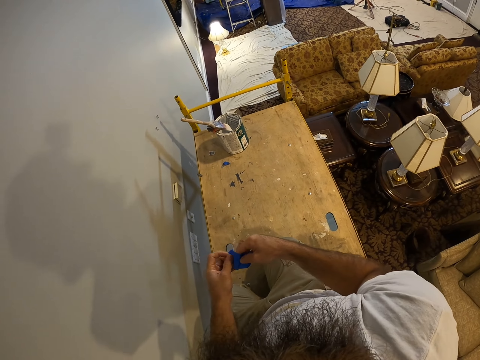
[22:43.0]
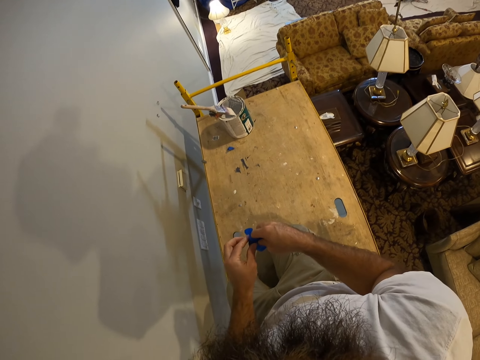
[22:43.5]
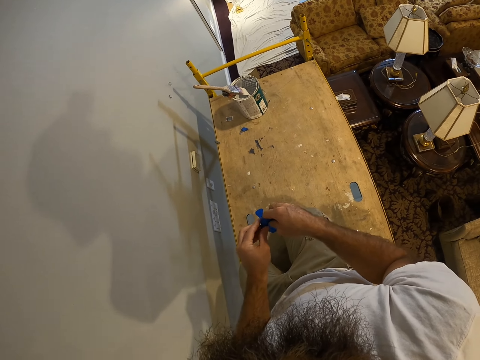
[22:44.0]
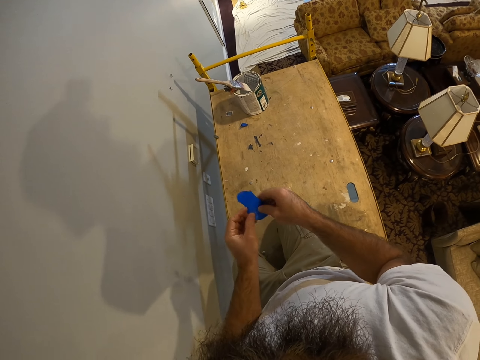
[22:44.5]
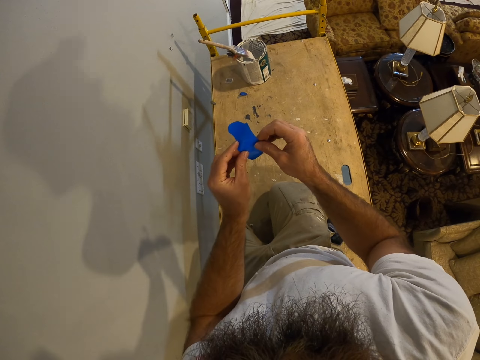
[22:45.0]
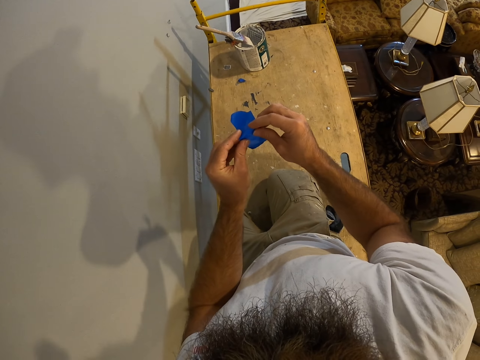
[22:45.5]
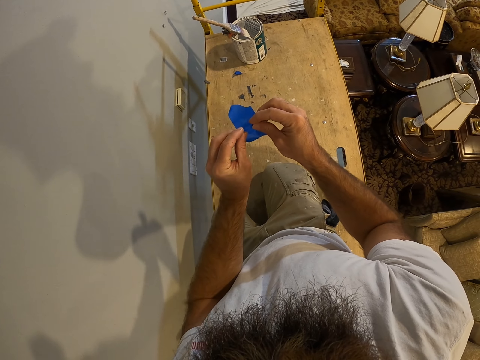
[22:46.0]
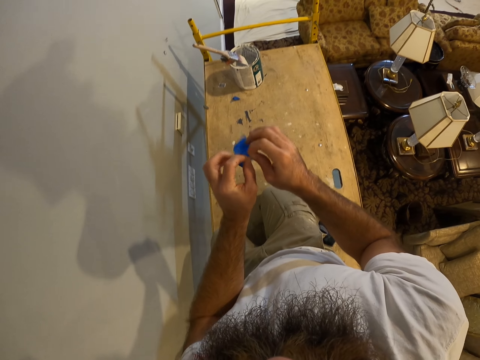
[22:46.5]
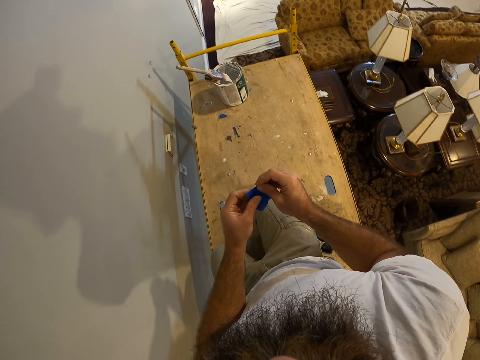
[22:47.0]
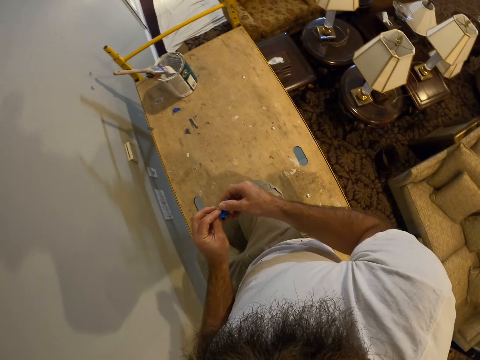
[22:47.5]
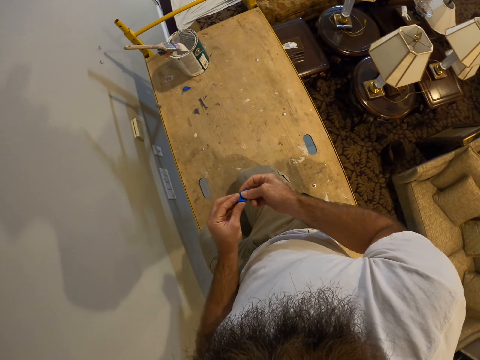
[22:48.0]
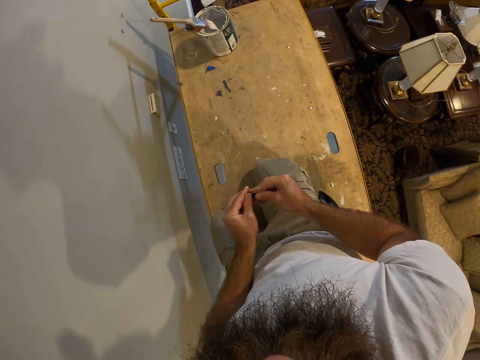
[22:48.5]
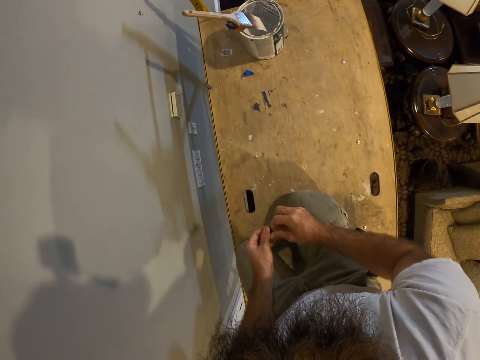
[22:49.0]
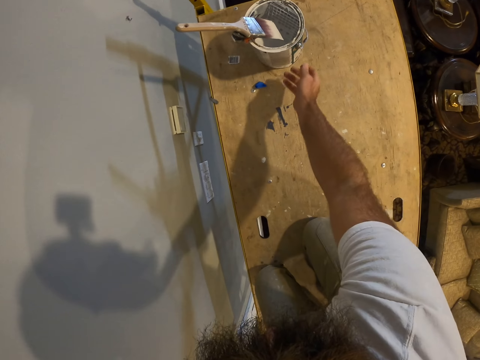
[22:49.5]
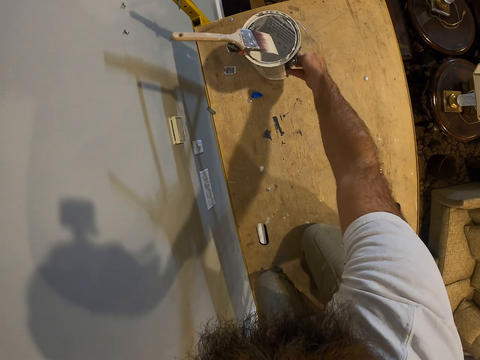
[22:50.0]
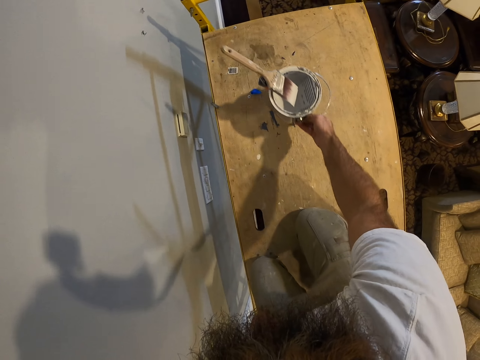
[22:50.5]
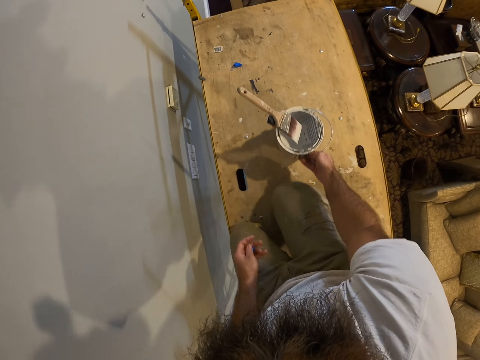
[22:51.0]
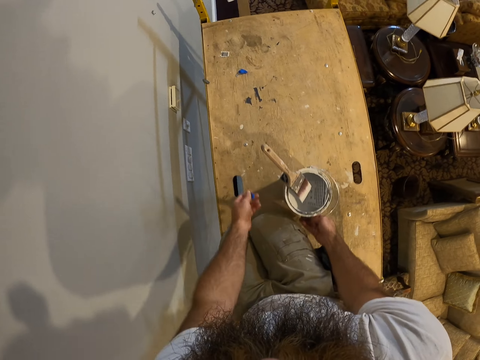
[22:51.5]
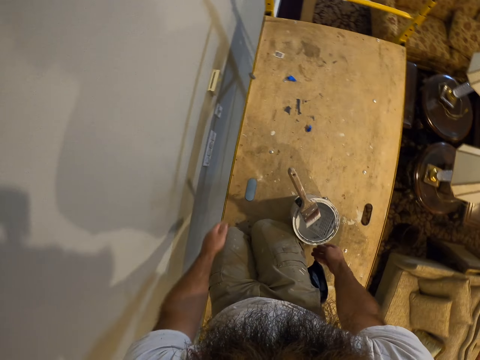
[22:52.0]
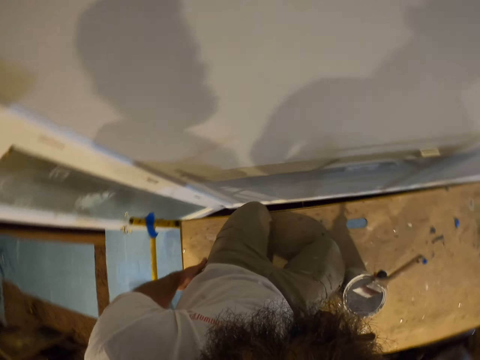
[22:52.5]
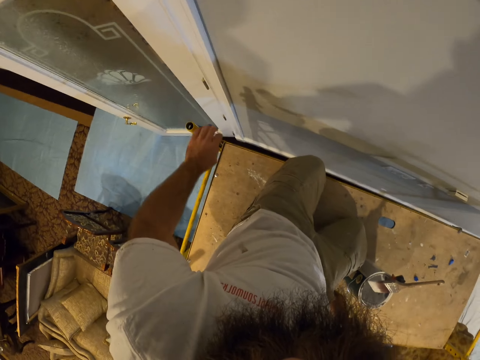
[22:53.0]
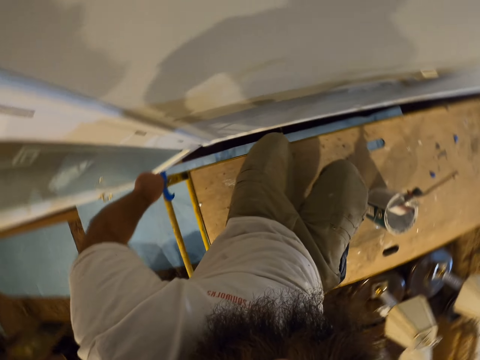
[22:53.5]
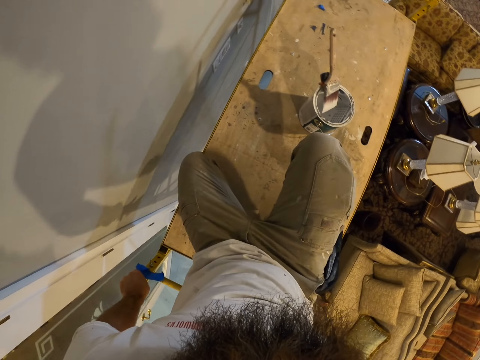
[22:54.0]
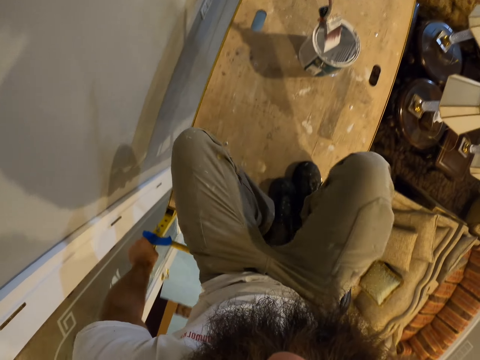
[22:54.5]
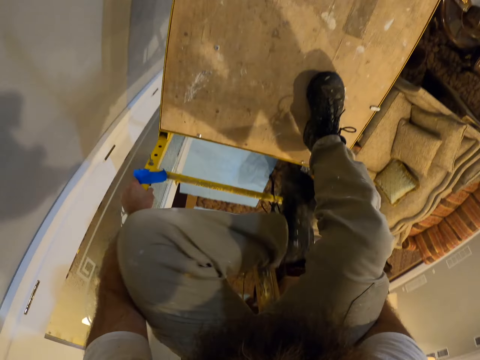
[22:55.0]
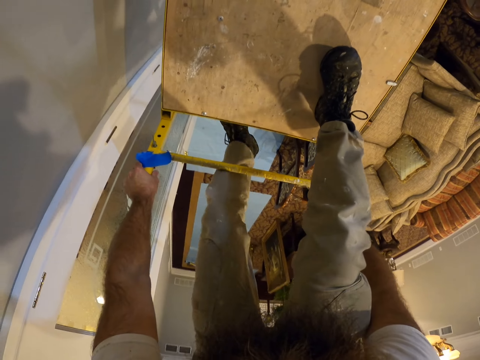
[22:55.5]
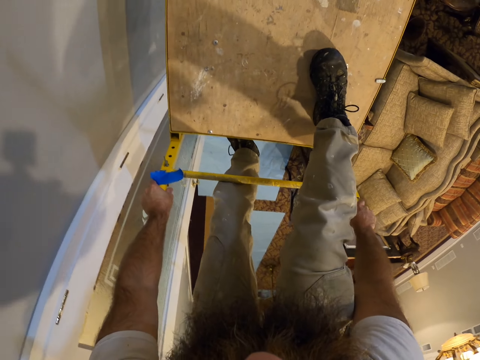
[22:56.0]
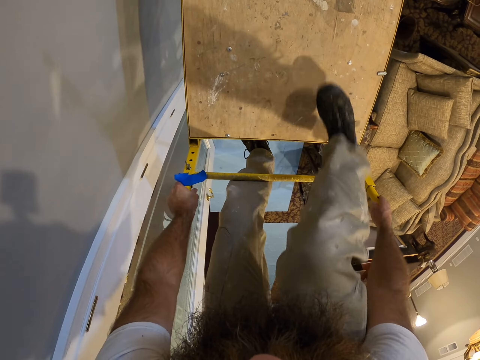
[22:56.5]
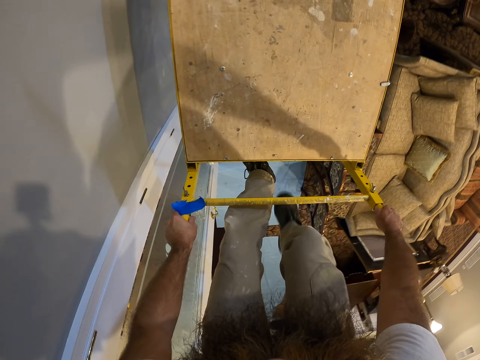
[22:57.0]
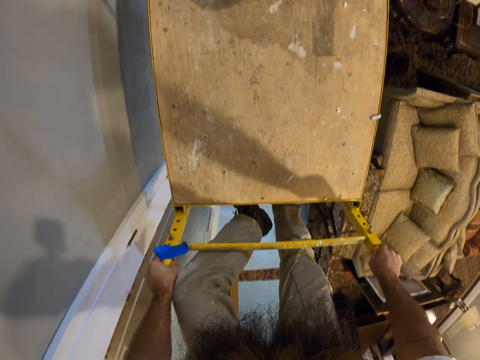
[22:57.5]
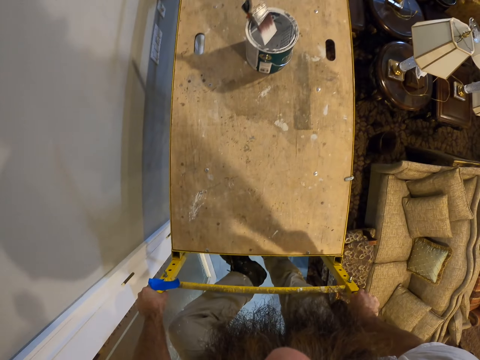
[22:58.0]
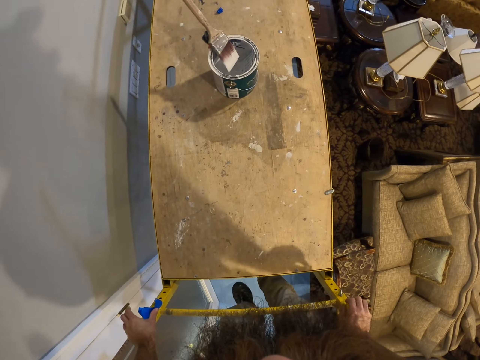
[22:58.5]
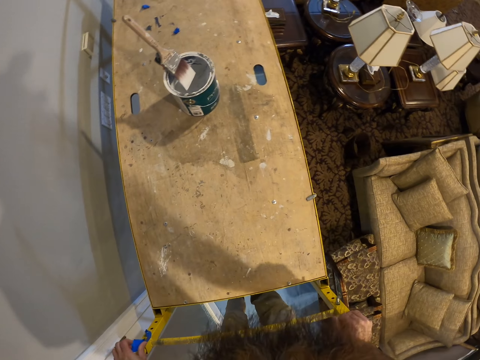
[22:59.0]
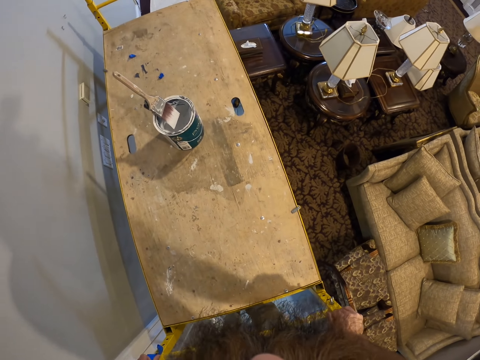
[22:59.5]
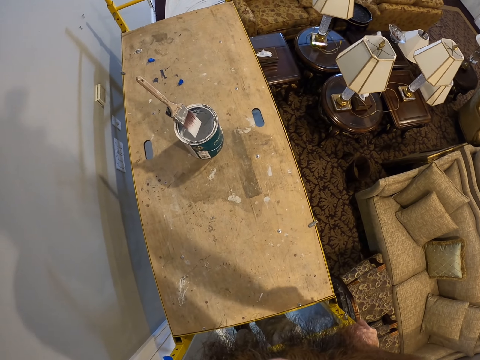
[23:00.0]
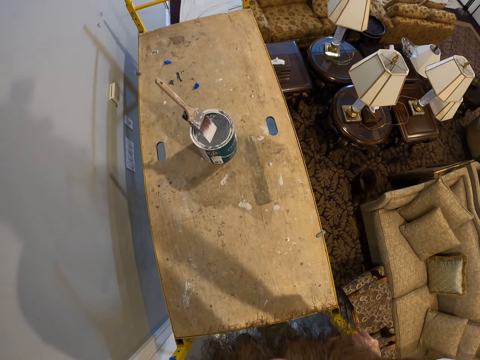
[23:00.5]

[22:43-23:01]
The camera wearer holds the sellotape with his right hand. He drops the paper down. He moves the paint bucket on the scaffold with his right hand. He throws the sellotape on the table with his left hand. He holds the handle of the scaffold with both hands. He goes down the scaffold.

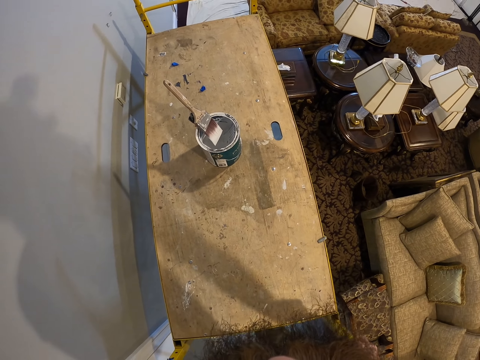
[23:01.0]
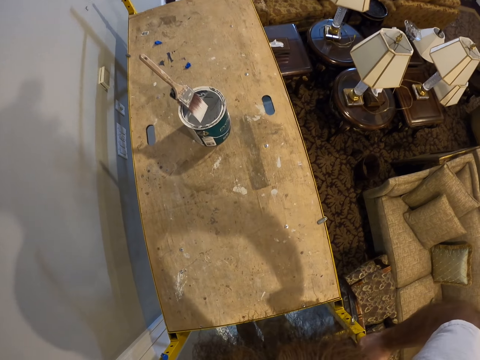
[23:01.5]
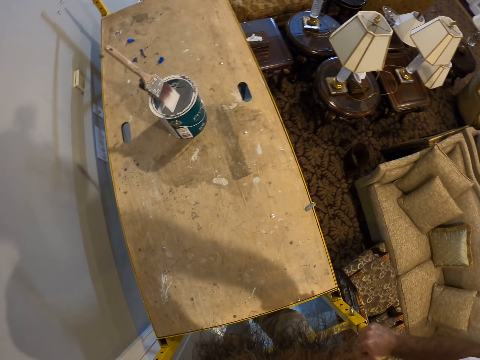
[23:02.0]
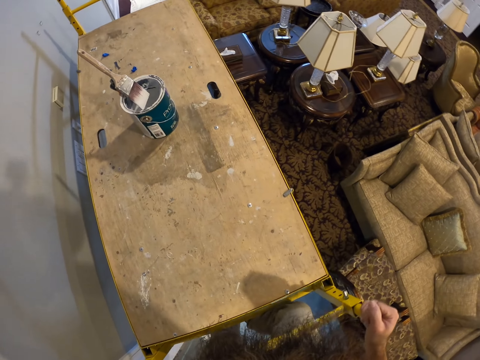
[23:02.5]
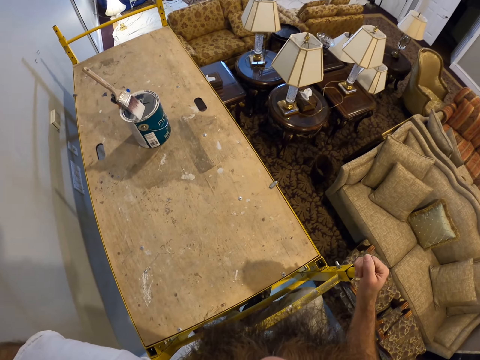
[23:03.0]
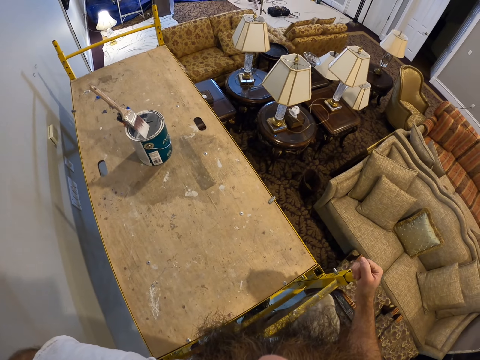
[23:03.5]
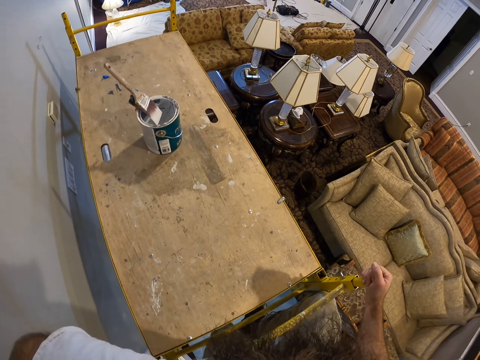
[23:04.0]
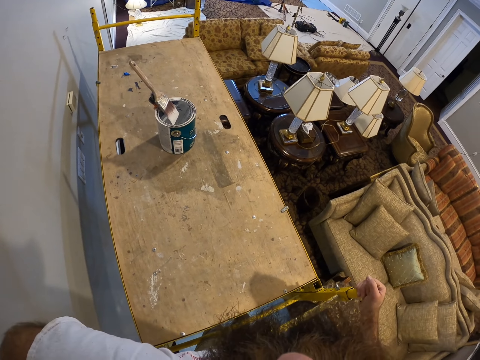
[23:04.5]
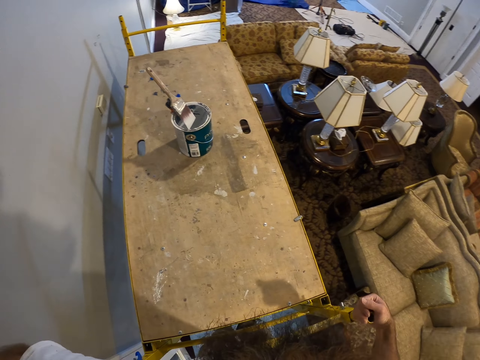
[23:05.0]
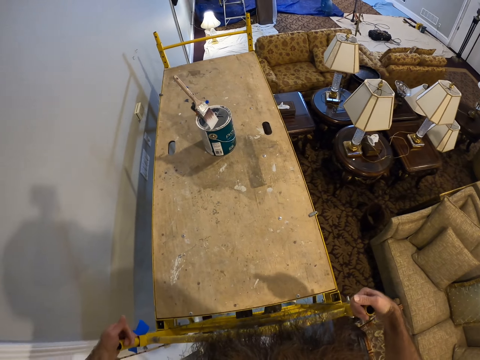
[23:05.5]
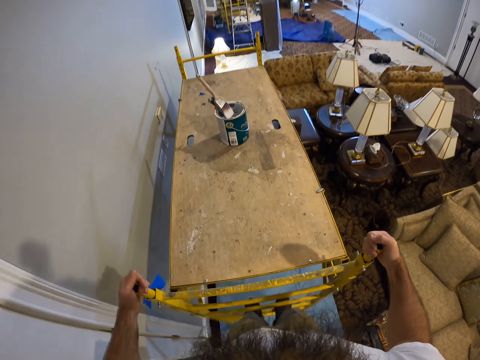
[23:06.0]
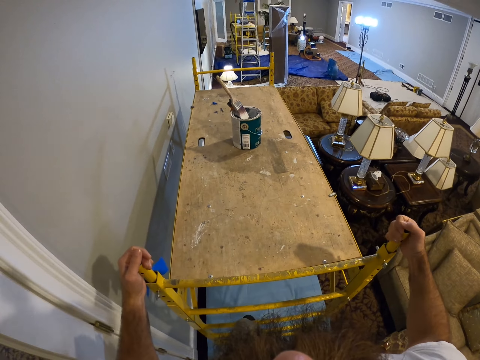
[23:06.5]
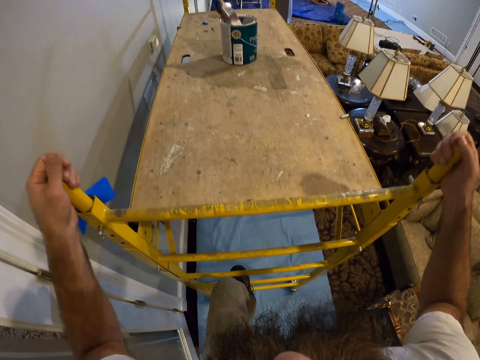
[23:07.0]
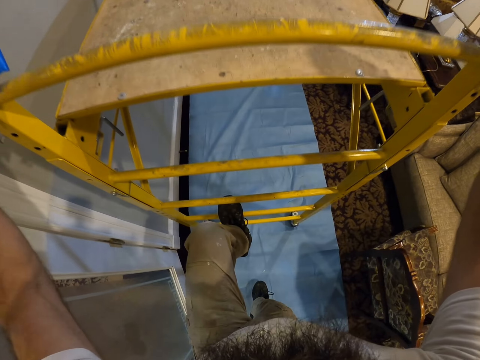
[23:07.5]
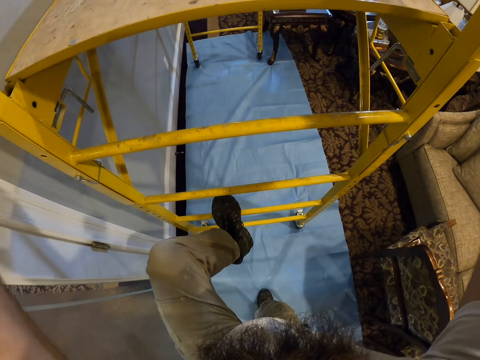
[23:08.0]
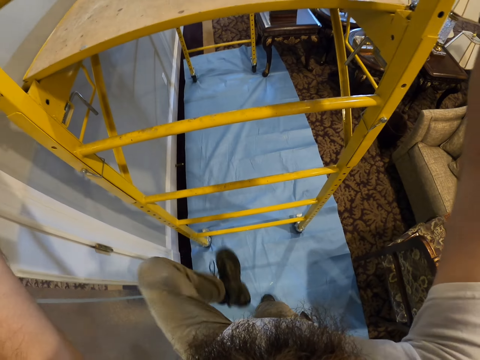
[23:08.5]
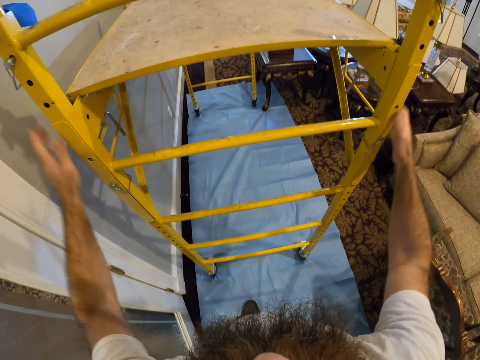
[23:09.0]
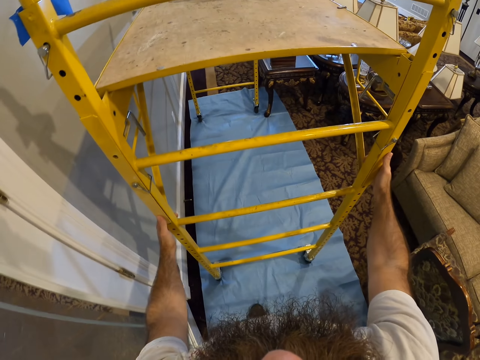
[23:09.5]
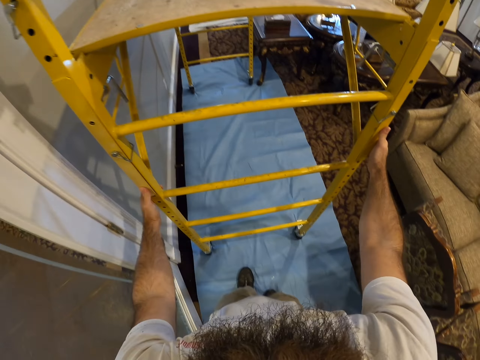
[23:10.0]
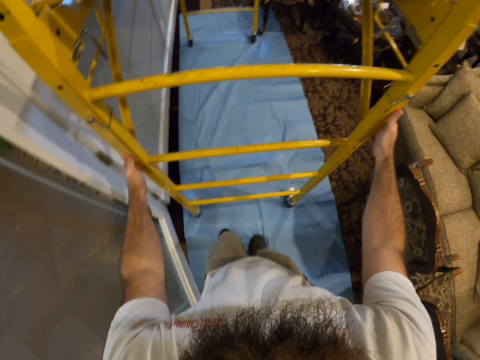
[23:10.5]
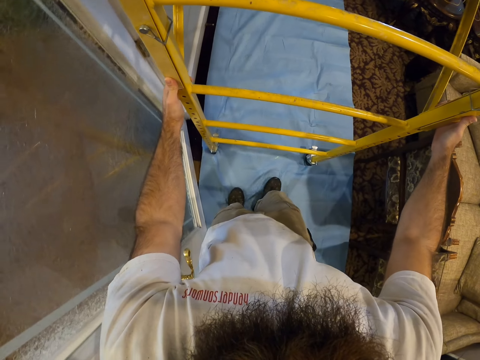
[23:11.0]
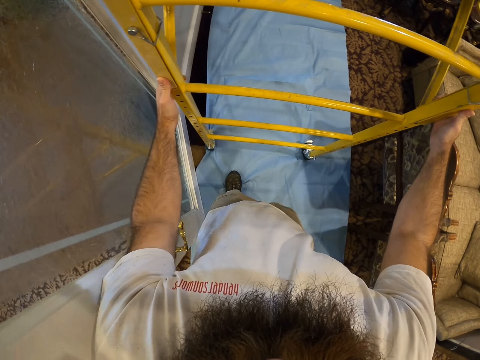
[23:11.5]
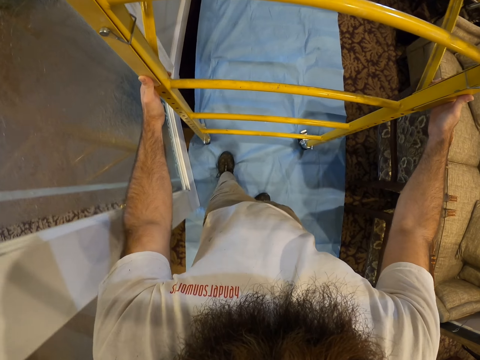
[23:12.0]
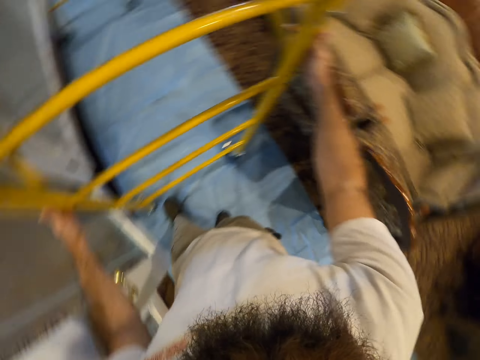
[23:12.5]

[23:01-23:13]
The camera wearer moves the scaffold with both hands.
